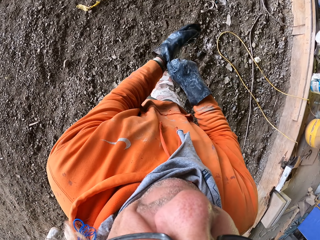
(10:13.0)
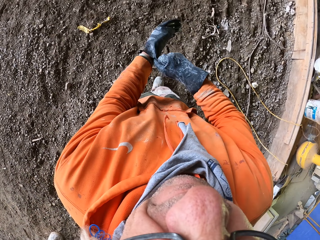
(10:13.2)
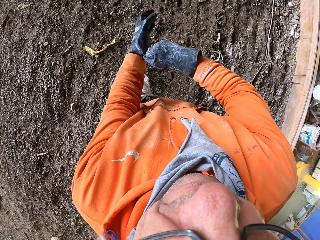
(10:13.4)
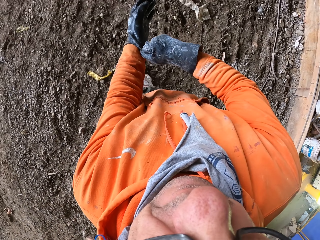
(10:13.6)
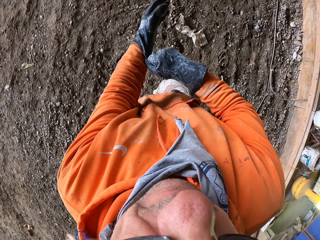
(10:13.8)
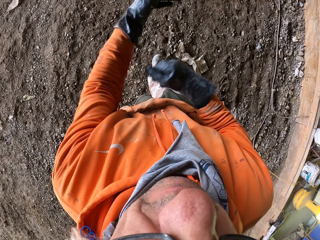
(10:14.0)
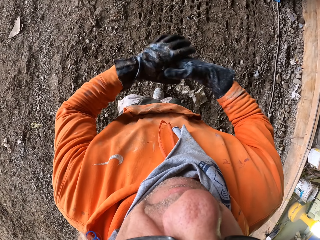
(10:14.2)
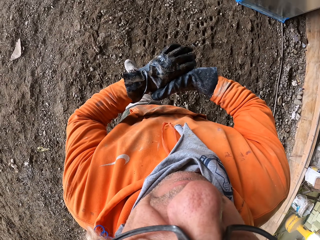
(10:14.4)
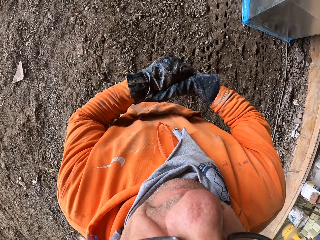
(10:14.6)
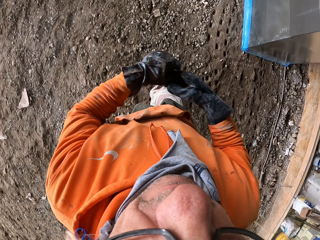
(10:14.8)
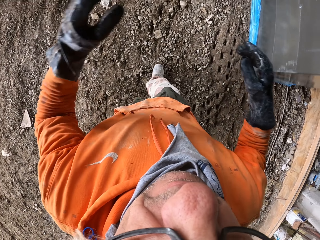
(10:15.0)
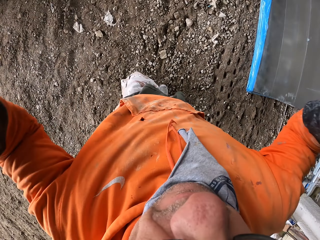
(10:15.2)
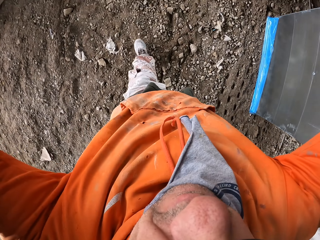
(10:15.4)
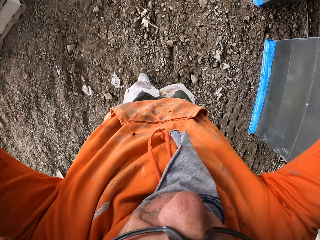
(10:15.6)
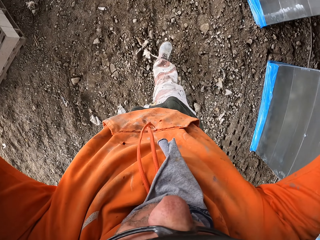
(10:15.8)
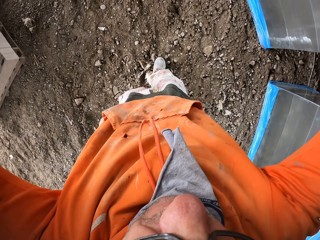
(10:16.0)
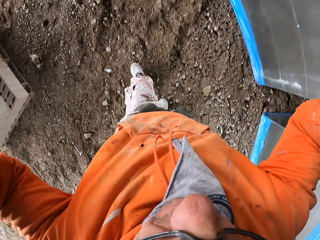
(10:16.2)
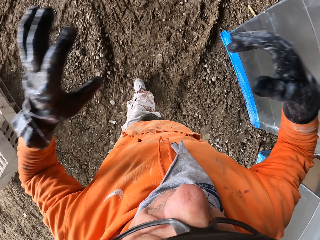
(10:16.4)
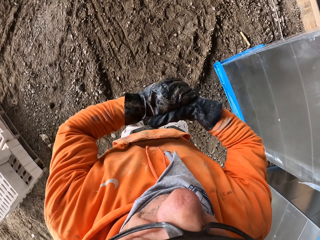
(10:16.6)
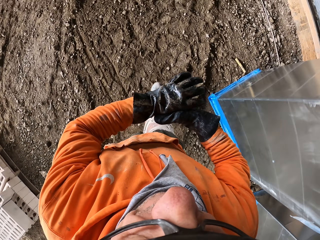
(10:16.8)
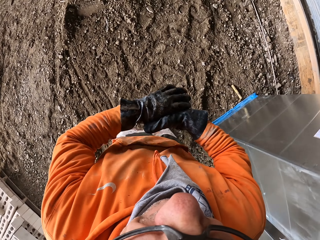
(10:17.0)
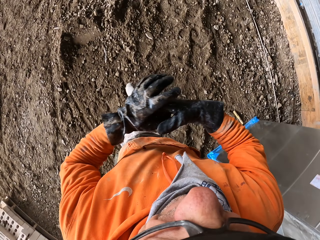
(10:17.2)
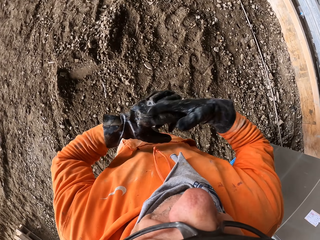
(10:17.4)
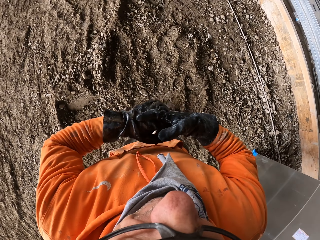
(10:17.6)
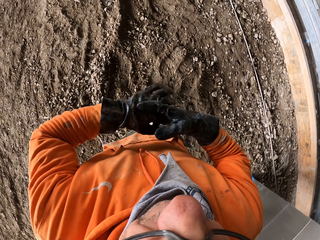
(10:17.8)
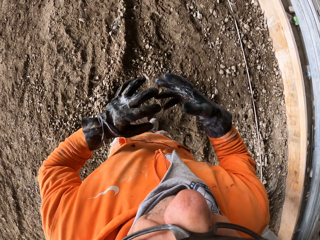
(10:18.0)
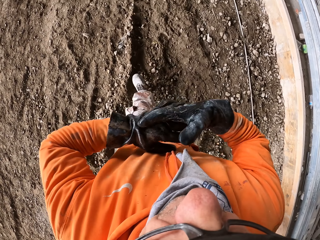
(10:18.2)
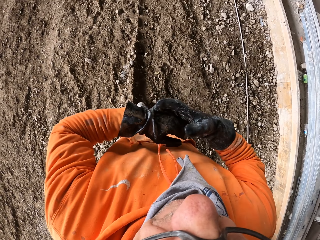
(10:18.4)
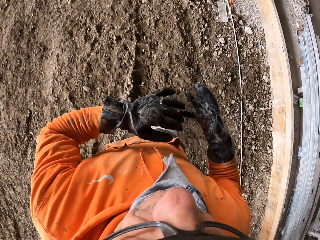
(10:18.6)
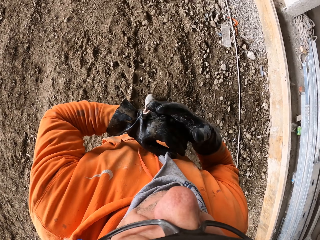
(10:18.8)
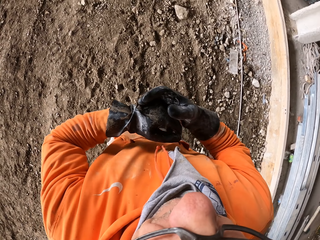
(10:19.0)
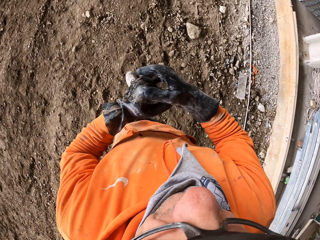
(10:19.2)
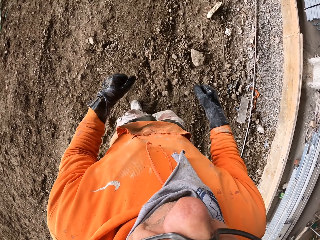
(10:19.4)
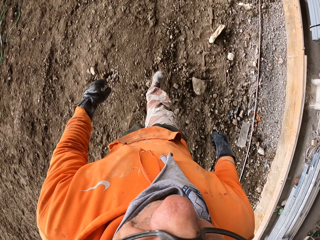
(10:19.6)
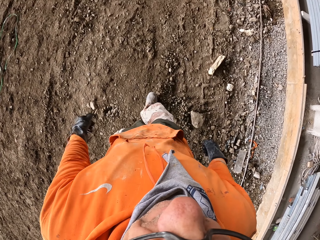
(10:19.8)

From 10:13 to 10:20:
The camera wearer walks.

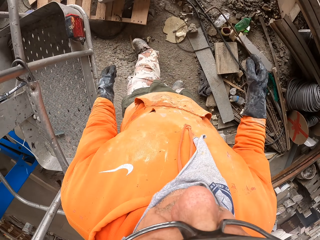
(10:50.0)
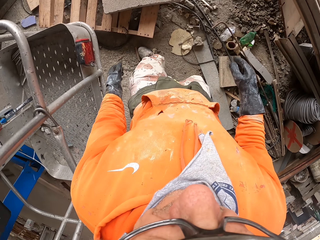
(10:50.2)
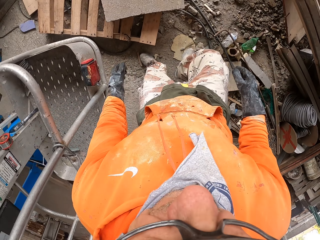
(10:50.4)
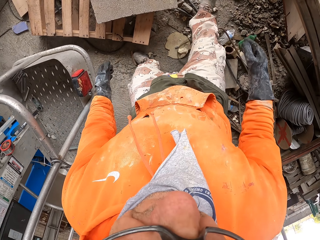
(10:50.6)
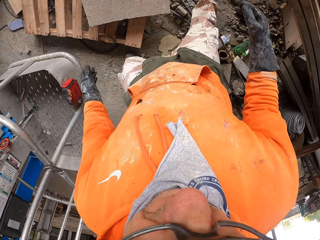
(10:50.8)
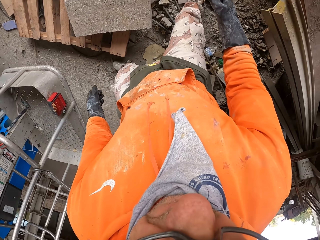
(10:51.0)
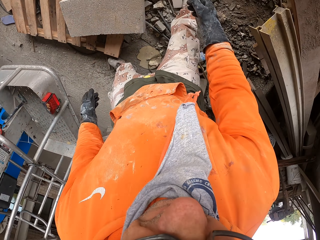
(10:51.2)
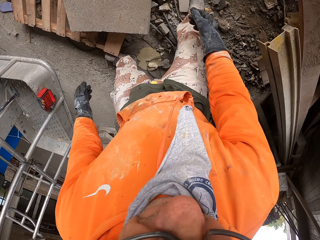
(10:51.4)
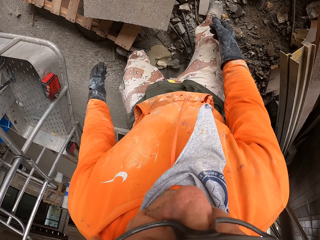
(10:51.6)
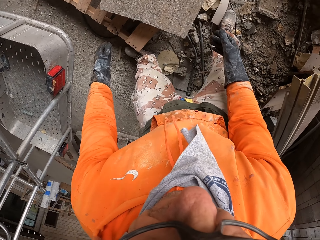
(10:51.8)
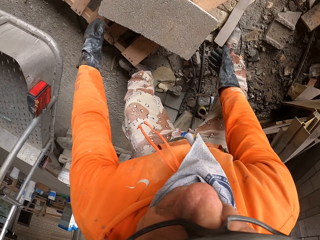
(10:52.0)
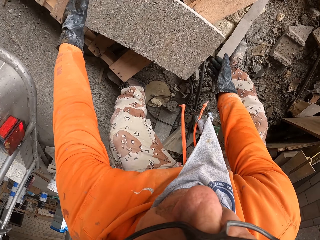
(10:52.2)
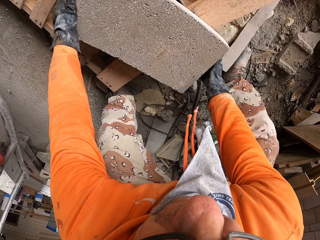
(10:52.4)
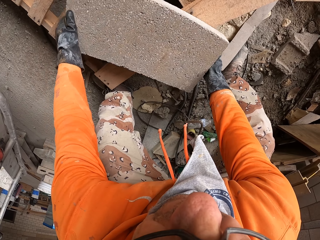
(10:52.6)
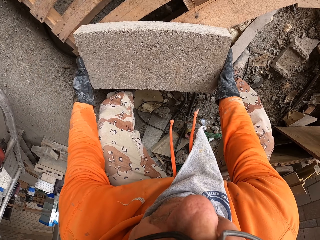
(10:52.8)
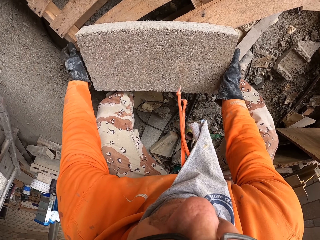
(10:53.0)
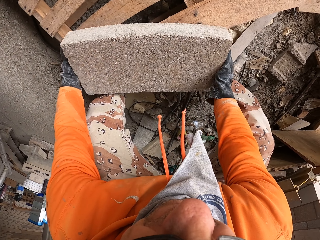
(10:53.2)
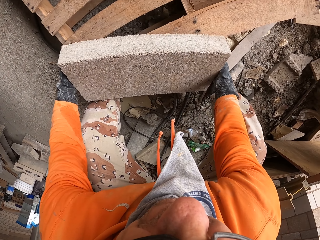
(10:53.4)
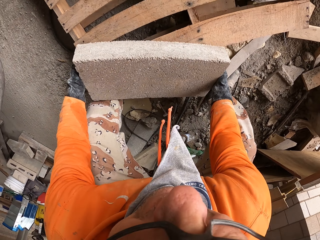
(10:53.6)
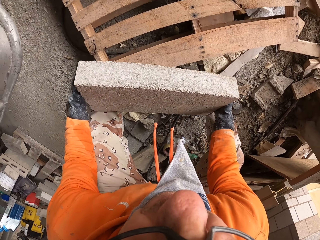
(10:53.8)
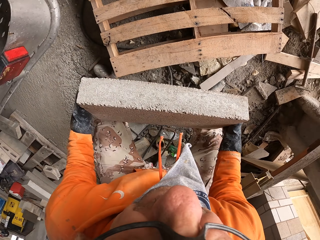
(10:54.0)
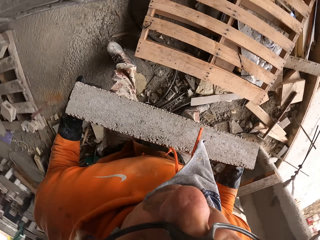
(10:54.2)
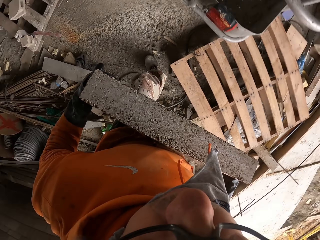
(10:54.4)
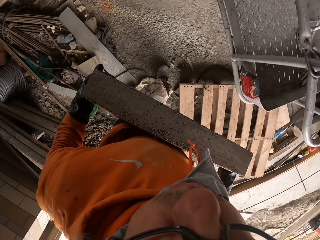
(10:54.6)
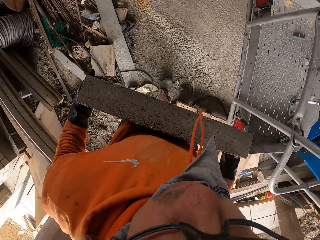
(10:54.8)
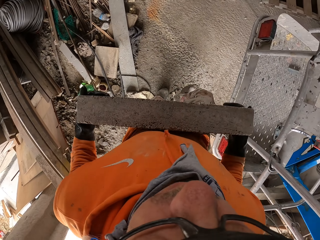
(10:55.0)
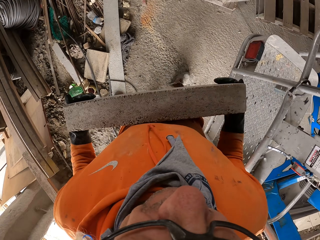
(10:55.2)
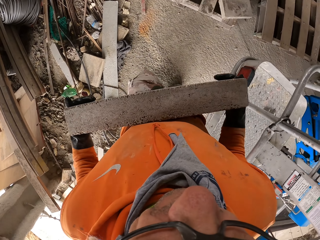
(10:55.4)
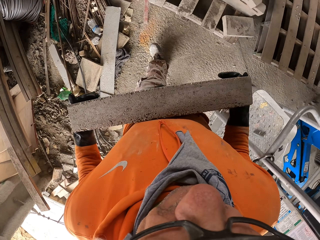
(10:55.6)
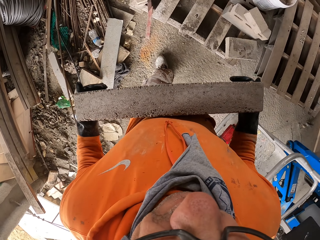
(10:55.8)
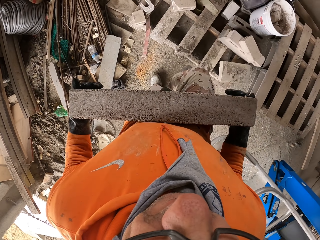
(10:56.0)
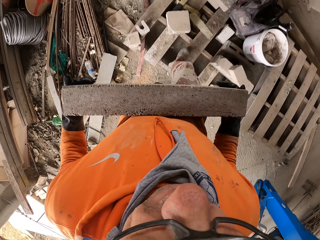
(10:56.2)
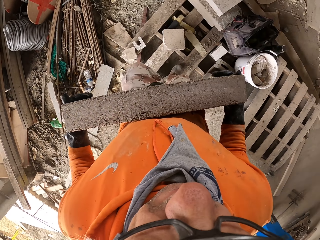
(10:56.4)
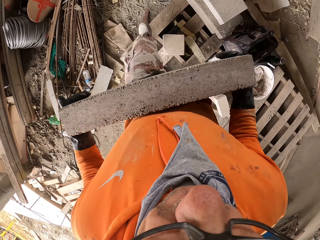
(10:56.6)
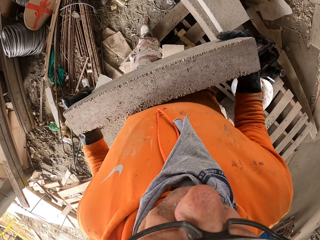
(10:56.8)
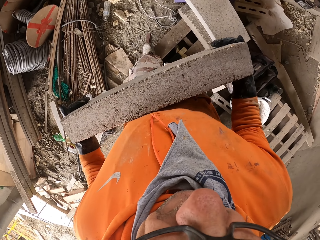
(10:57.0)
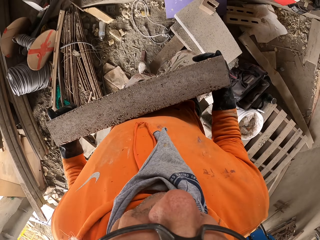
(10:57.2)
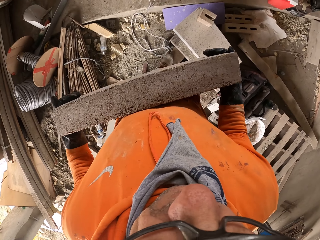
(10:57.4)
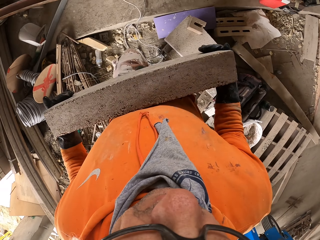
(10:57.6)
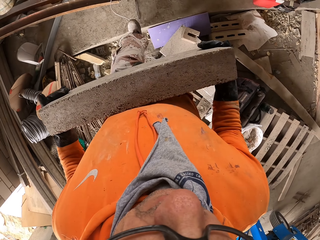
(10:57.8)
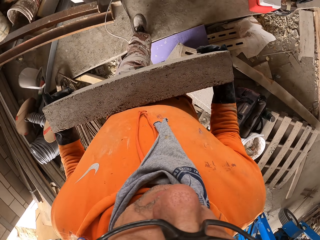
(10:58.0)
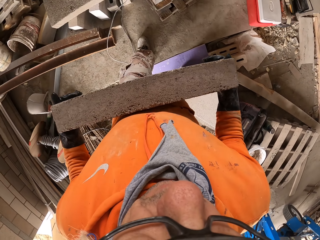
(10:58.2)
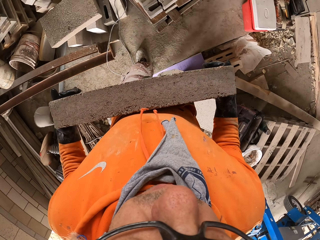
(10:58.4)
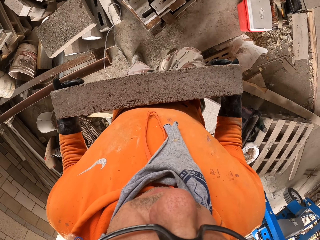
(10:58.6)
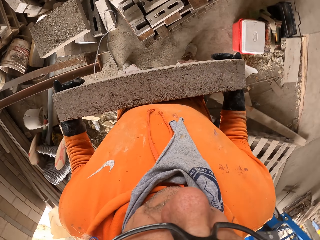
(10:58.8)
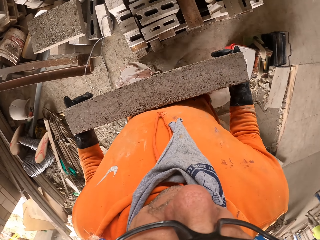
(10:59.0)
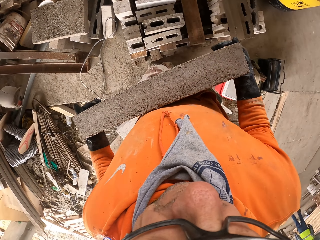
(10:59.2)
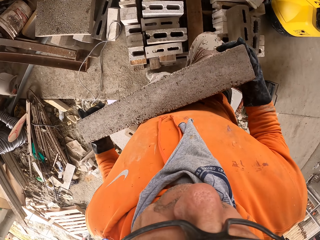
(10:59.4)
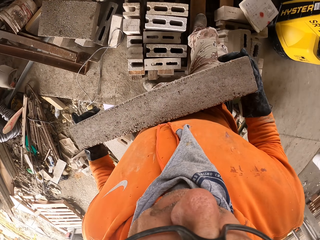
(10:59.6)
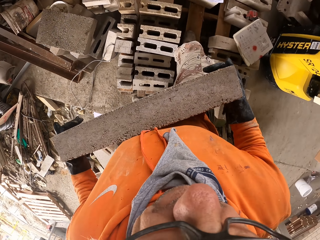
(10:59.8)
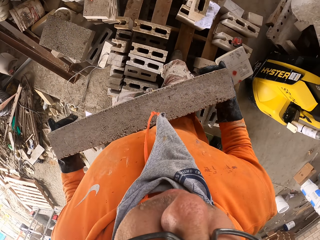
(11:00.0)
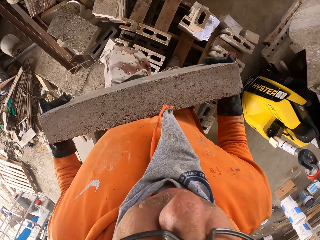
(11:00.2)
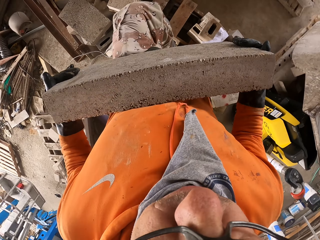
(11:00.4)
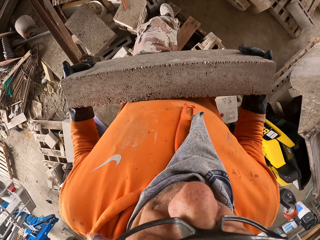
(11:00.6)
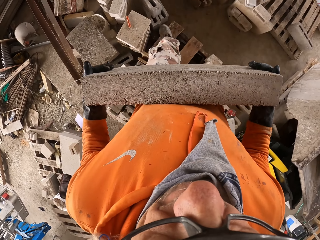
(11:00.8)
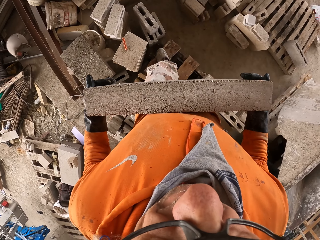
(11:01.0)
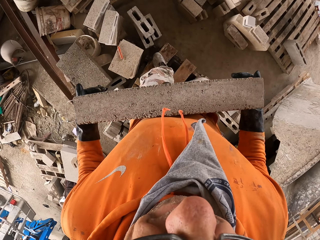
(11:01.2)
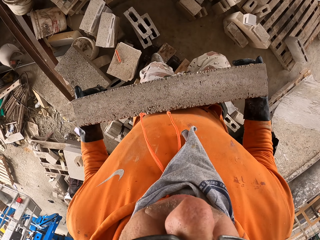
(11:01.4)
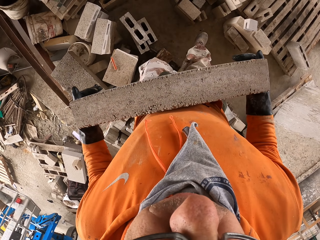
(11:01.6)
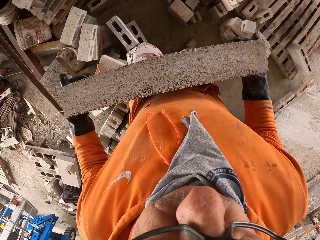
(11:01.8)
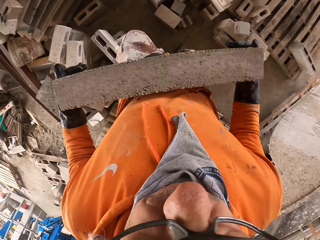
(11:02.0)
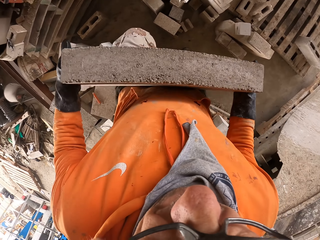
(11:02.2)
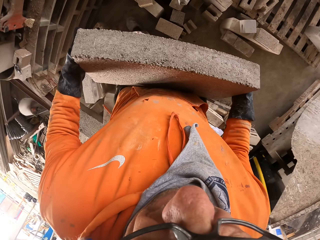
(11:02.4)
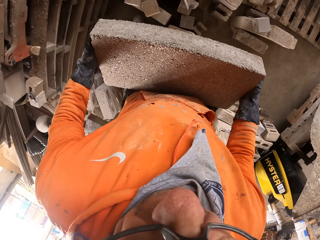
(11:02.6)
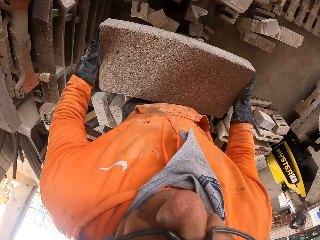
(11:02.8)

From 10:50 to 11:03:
The camera wearer picks up the brick. They walk. They carry the brick.

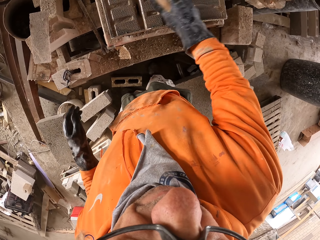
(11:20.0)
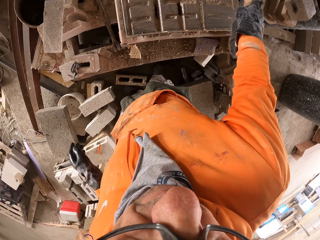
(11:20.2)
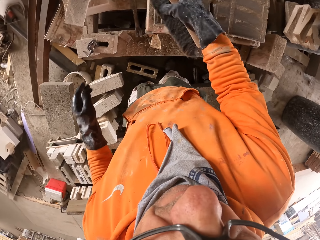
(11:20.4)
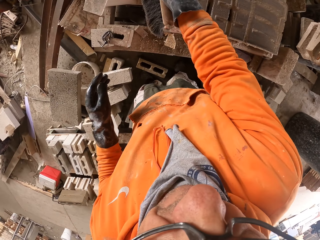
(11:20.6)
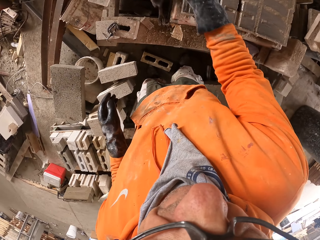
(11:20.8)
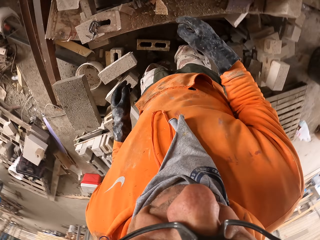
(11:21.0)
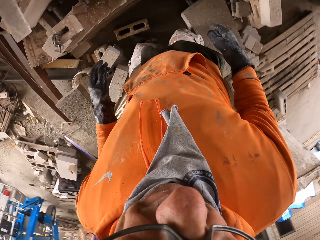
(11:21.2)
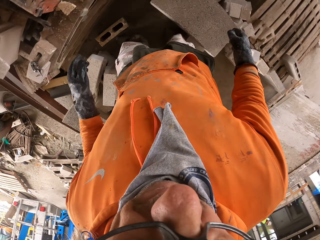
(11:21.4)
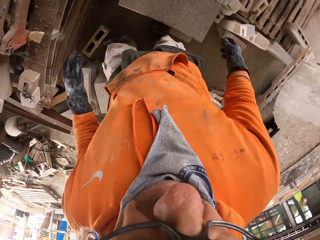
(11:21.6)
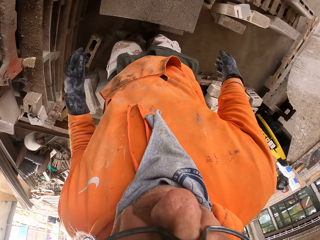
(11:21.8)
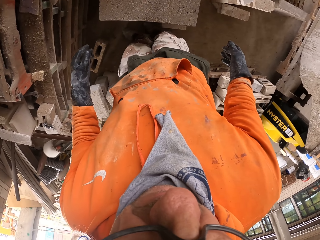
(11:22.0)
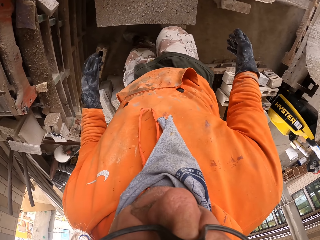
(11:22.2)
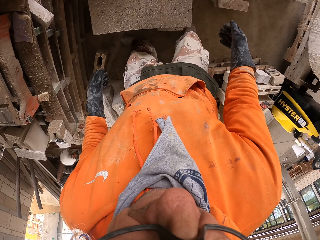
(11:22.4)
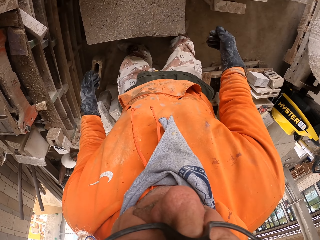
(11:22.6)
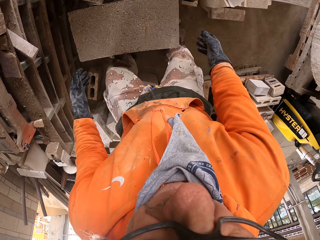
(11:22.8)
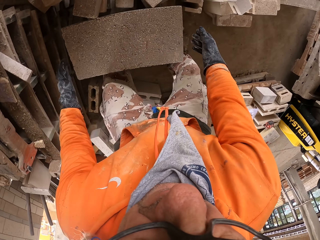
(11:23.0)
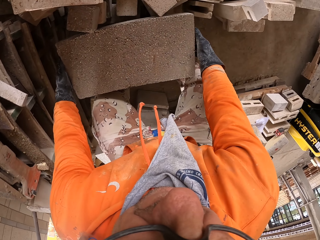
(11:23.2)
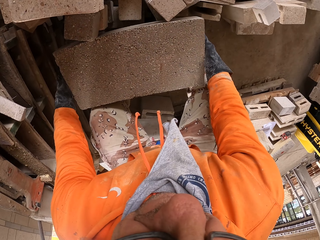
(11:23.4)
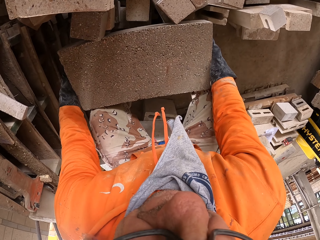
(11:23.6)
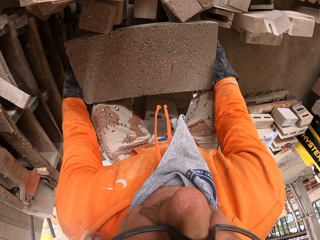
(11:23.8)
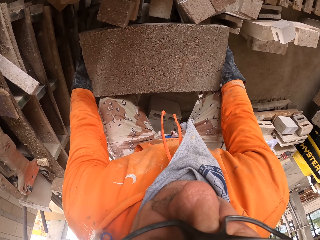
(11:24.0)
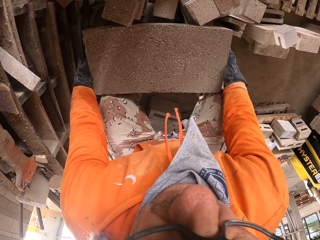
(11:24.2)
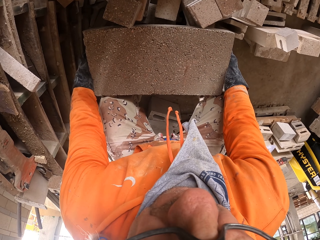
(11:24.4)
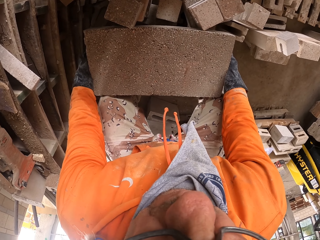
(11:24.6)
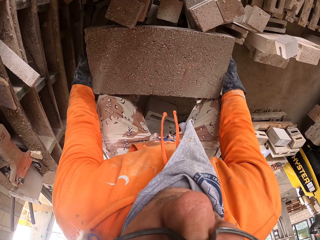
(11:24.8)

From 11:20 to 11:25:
The camera wearer throws the piece of wood. They walk, put down the hand brush, and look around. They pick up the brick.
